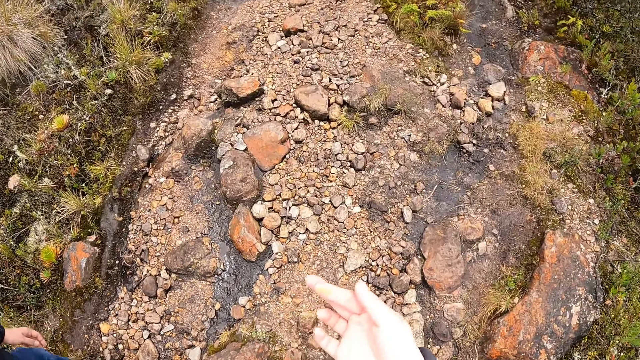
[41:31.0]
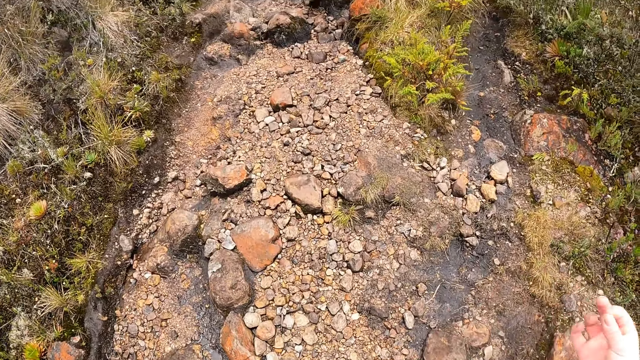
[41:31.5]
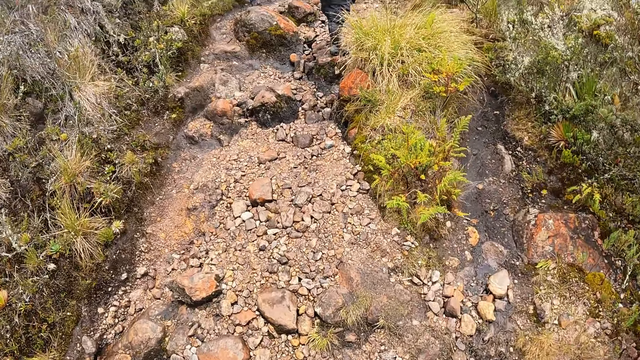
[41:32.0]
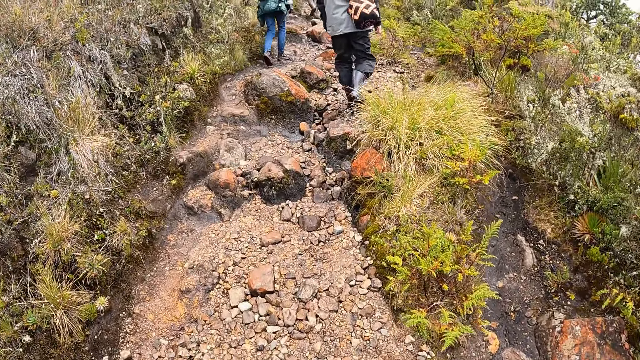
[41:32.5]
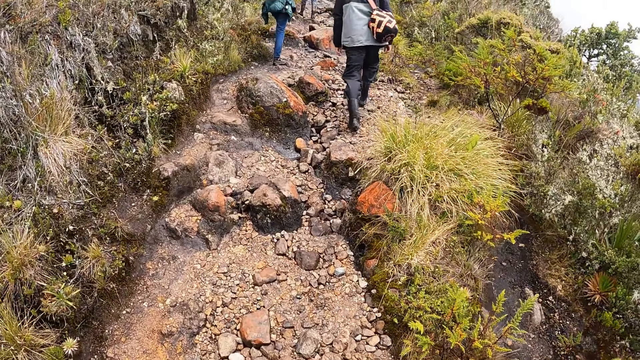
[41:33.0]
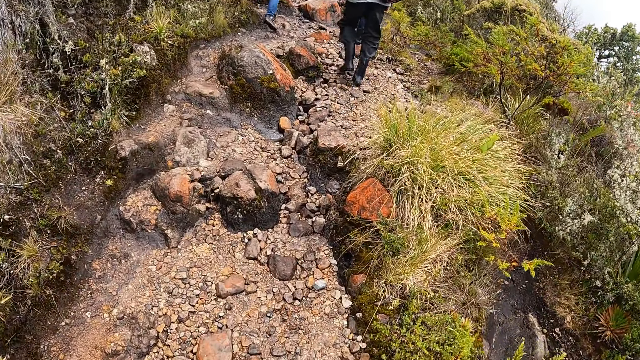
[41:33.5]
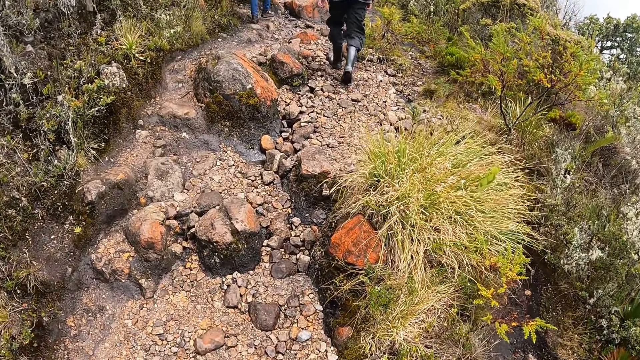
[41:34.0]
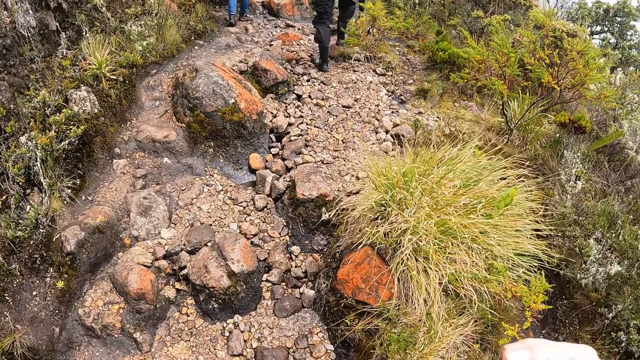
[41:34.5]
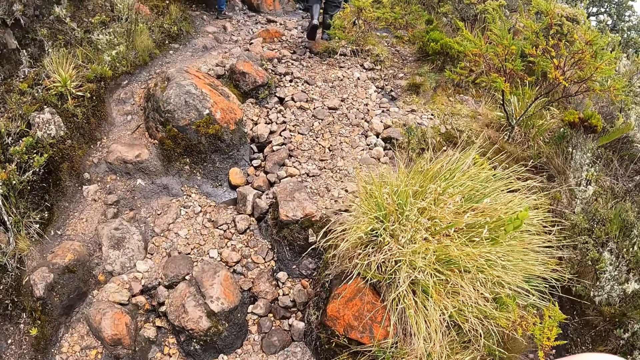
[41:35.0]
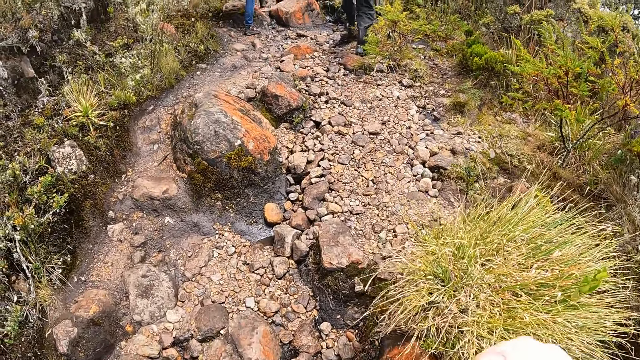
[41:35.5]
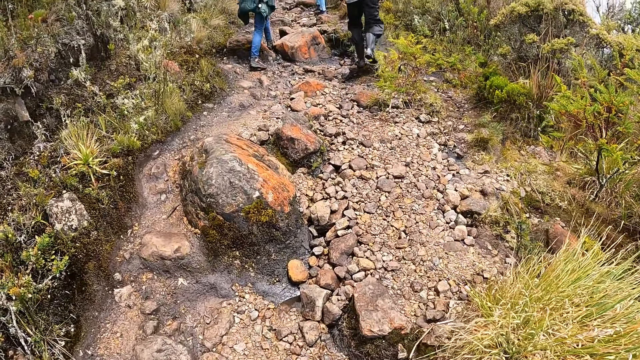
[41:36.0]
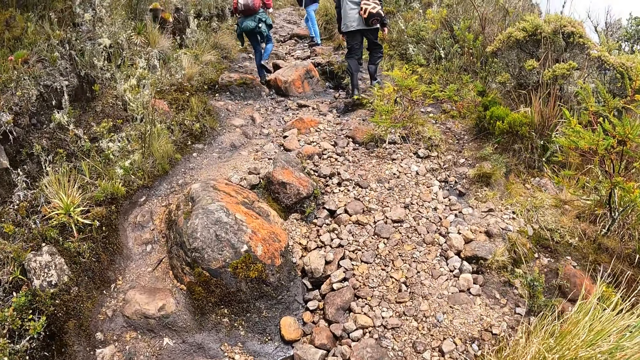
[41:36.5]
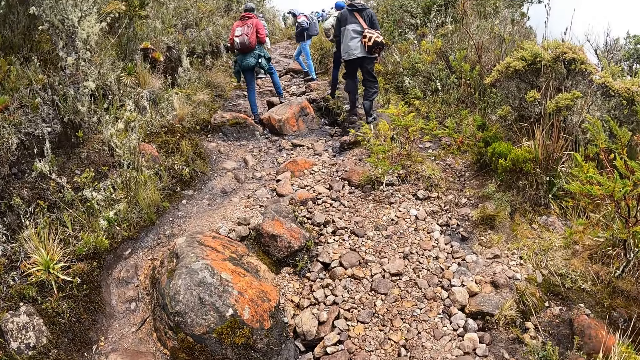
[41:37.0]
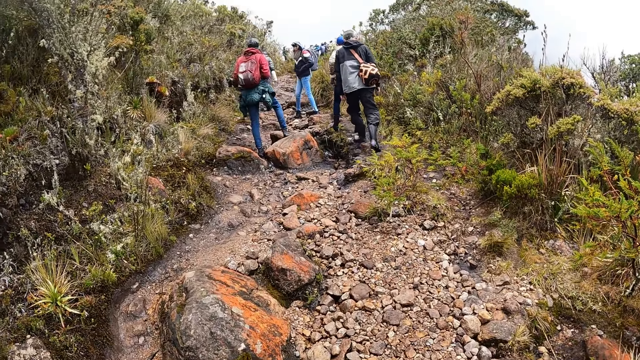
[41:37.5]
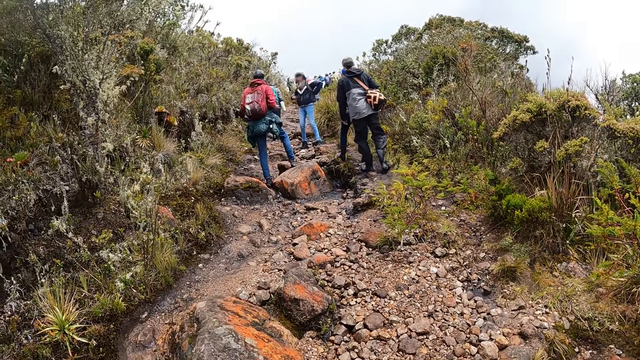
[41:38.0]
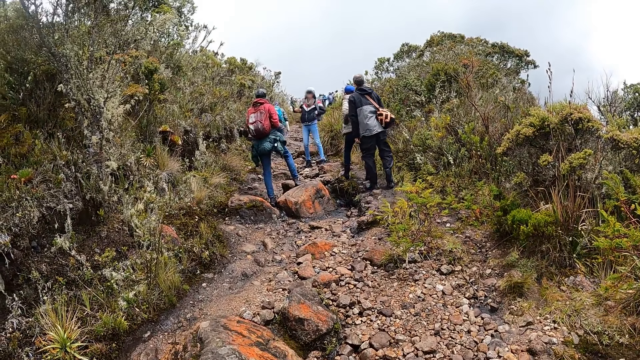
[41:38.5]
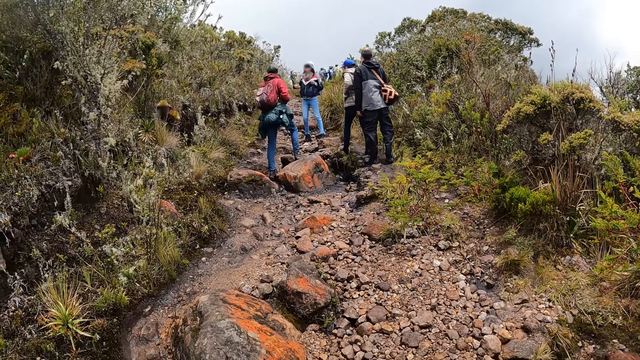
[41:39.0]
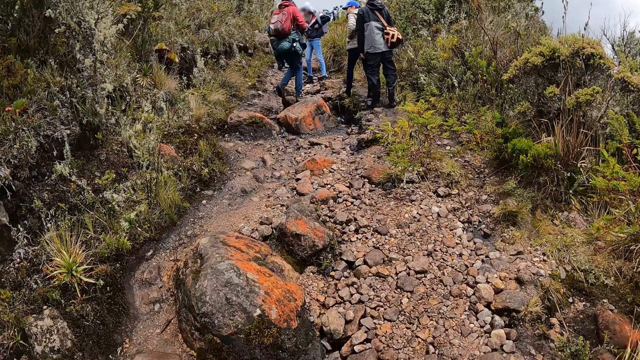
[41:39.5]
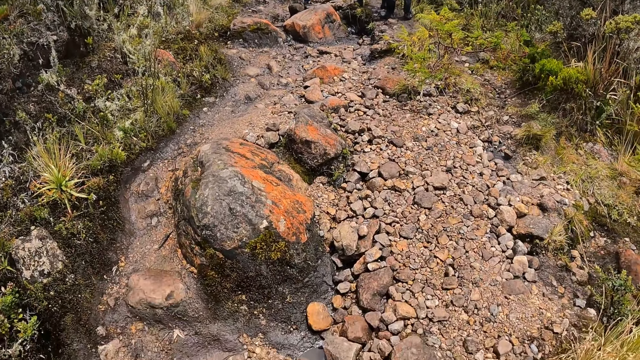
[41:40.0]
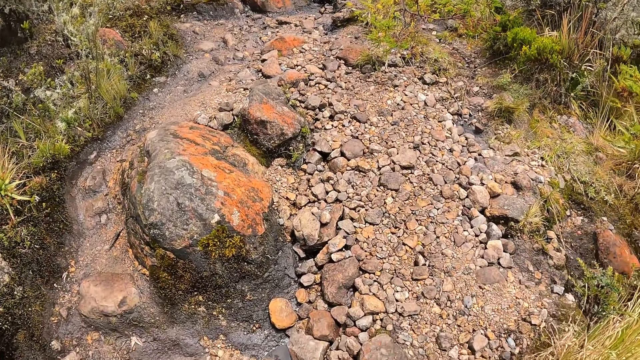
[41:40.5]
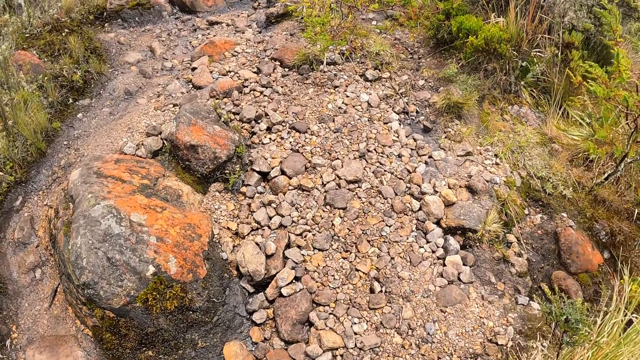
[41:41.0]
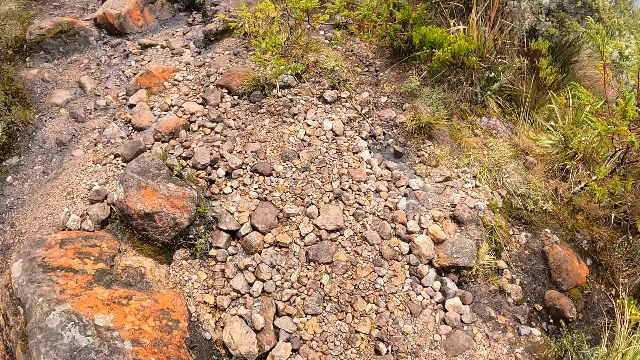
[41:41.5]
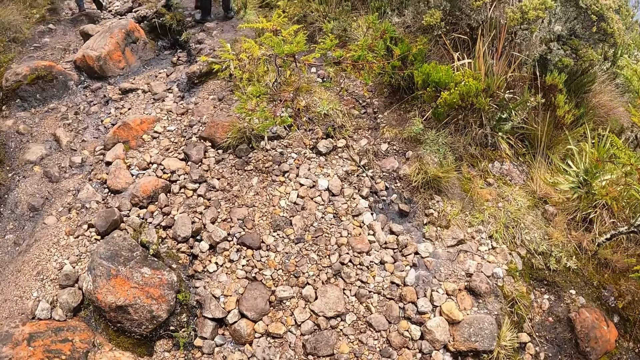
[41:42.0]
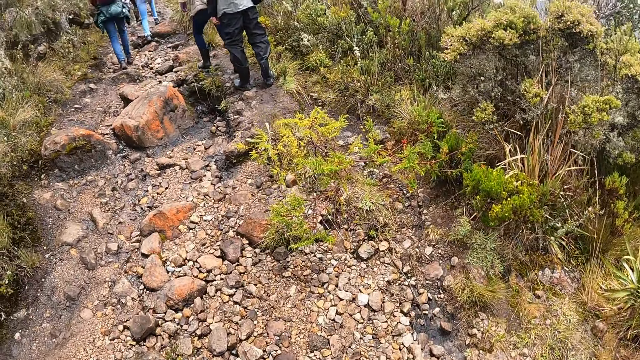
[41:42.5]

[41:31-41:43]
The camera wearer walks down the path on the road. They raise a hand and walk on the field.

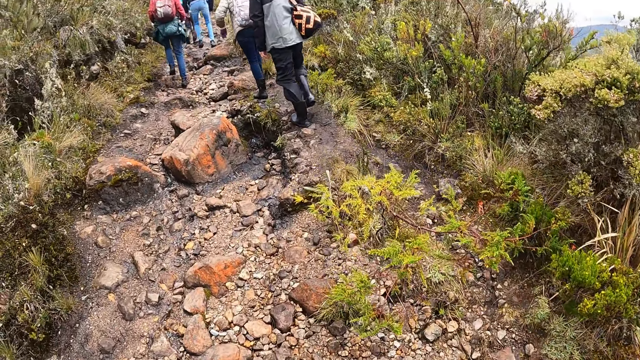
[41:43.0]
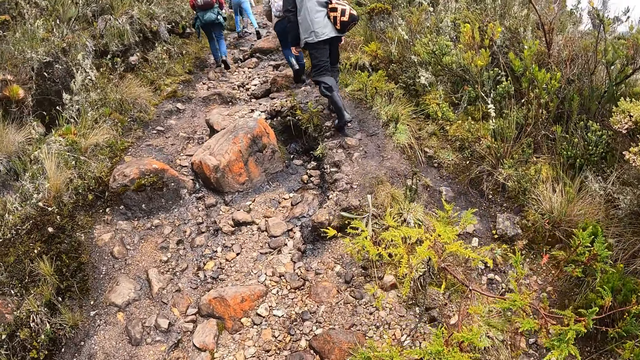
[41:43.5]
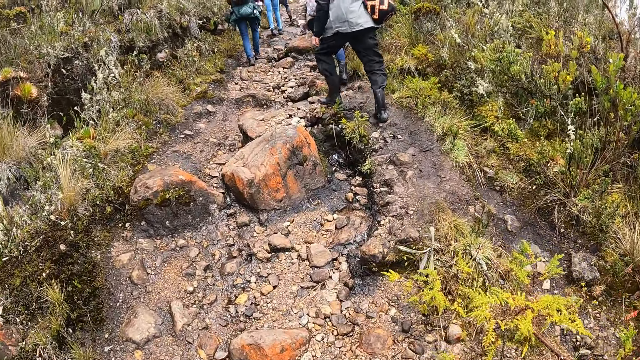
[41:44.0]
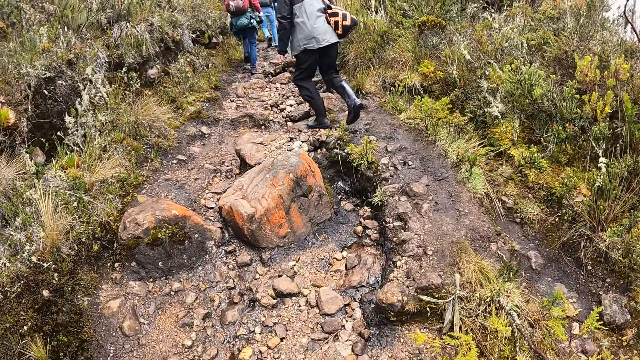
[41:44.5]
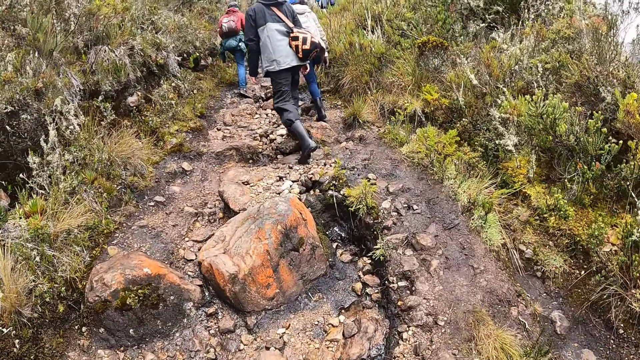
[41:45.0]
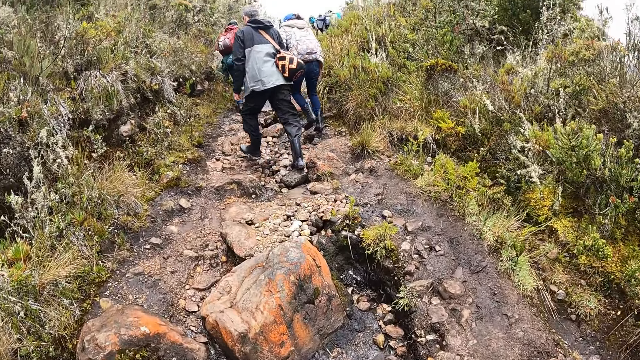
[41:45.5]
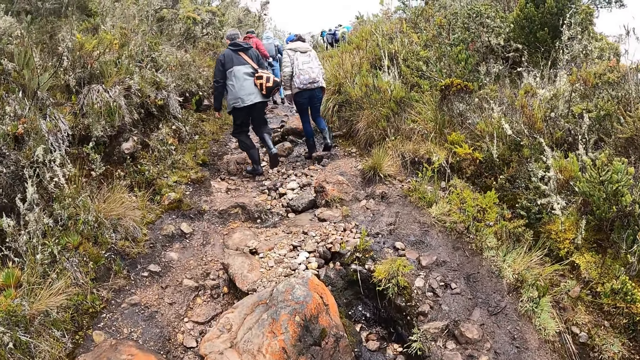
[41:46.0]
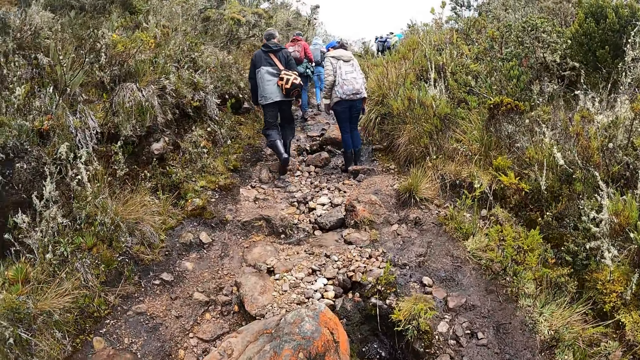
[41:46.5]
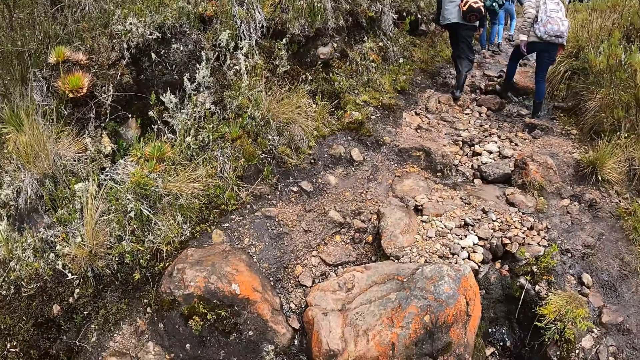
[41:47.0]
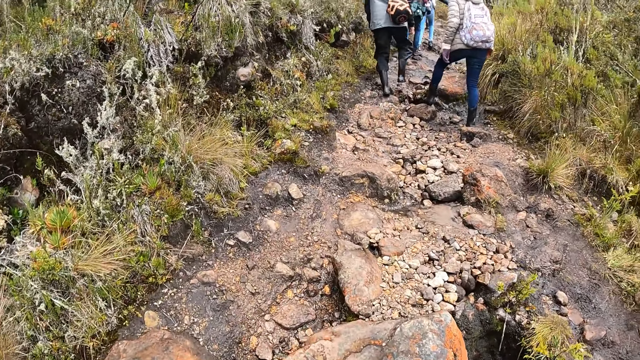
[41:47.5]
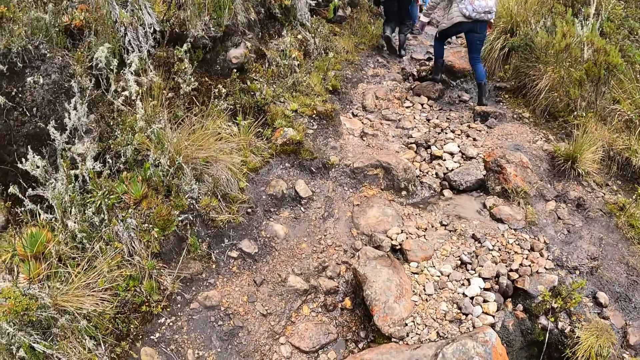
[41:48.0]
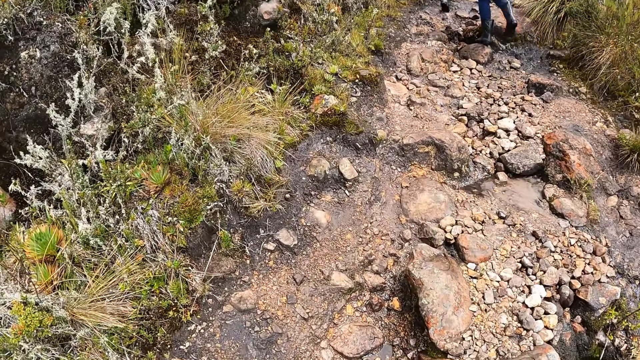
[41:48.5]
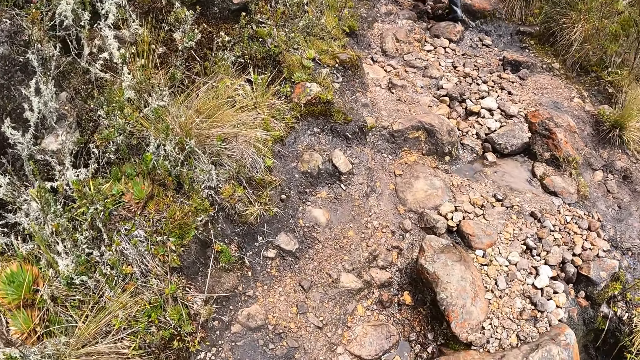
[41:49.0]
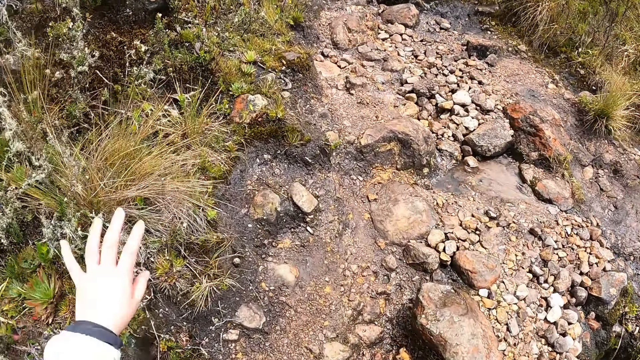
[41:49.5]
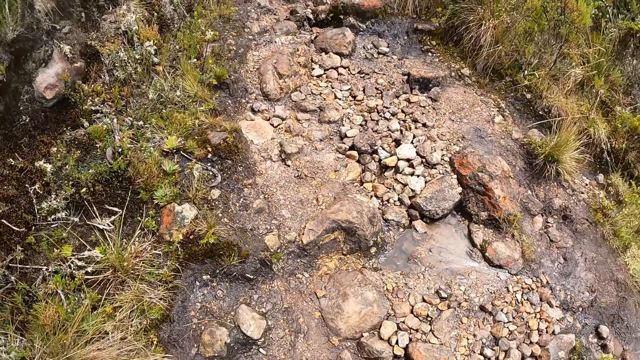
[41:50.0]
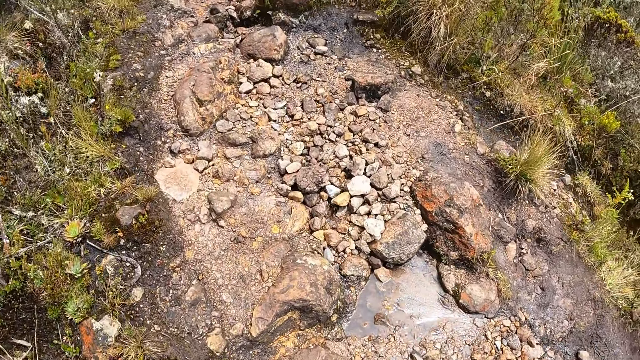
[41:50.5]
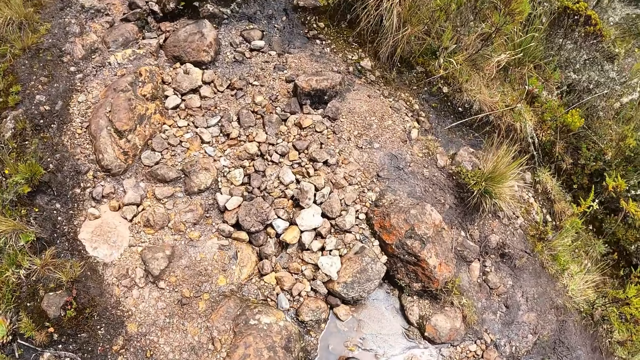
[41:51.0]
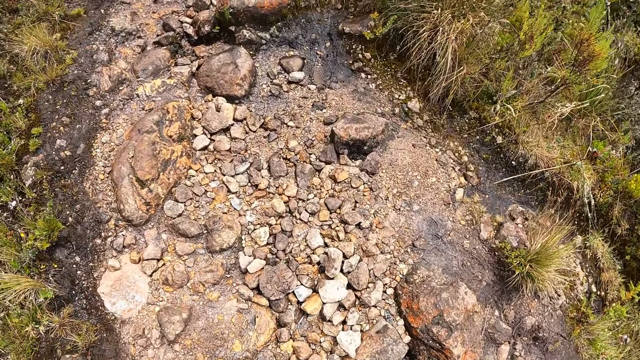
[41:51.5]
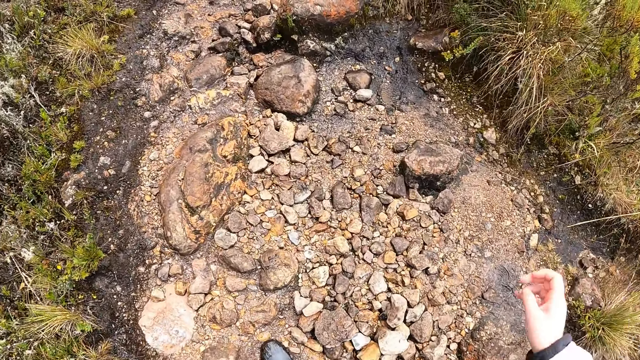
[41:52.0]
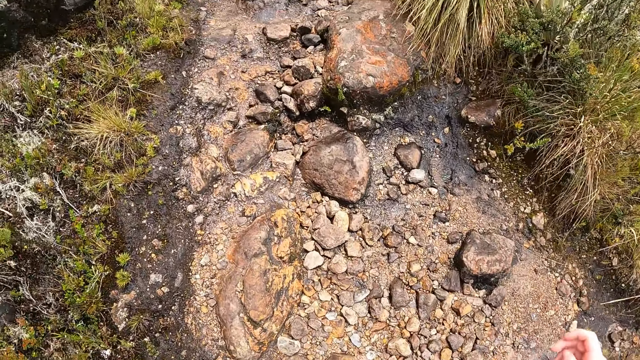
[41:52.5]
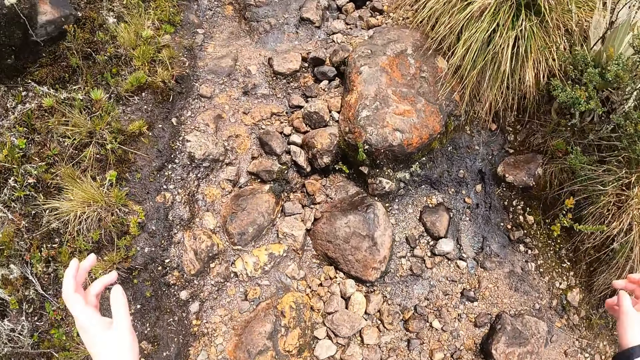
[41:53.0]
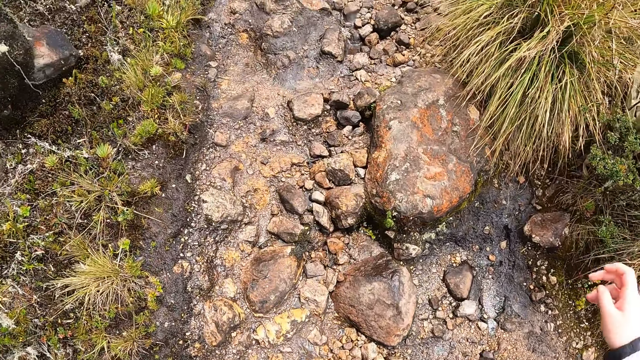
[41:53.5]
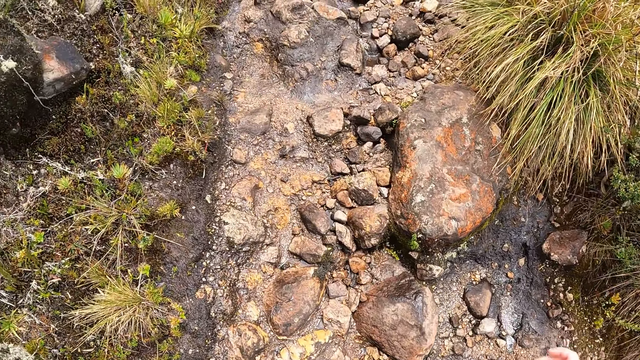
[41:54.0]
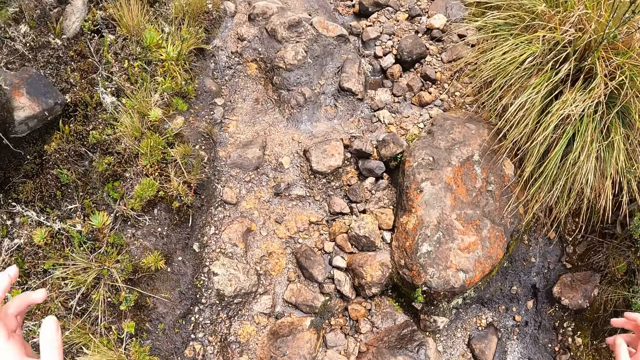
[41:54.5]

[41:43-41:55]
The camera wearer raises a hand.
